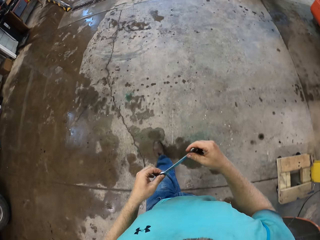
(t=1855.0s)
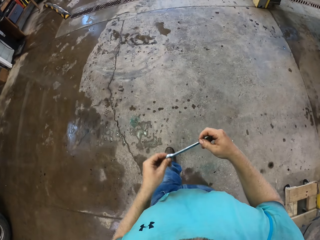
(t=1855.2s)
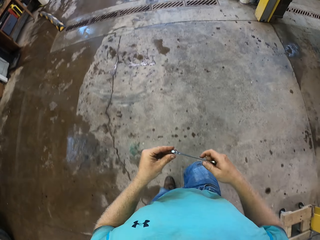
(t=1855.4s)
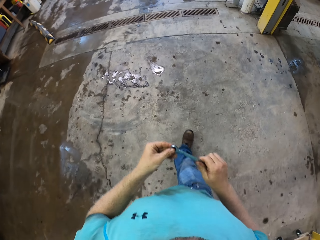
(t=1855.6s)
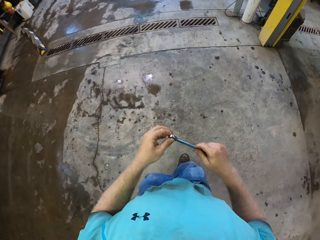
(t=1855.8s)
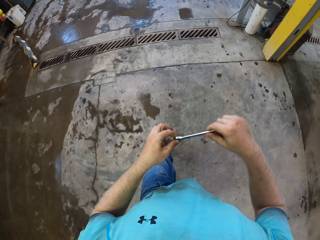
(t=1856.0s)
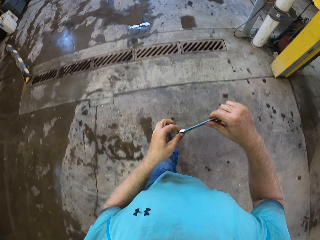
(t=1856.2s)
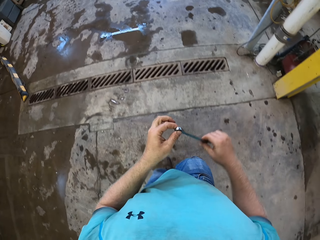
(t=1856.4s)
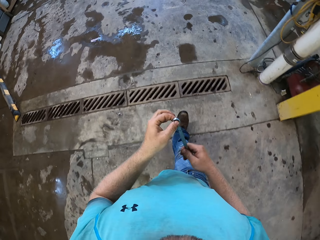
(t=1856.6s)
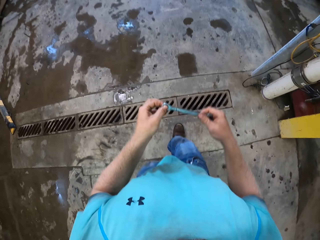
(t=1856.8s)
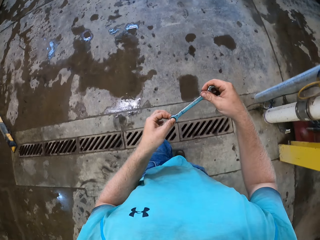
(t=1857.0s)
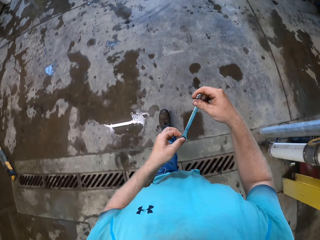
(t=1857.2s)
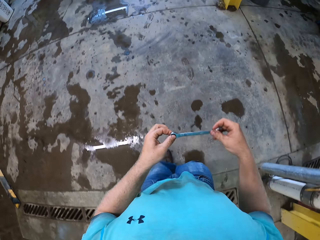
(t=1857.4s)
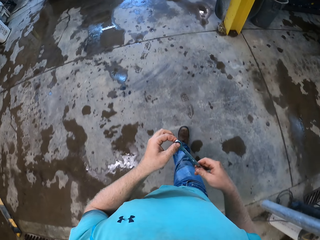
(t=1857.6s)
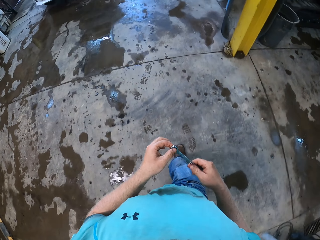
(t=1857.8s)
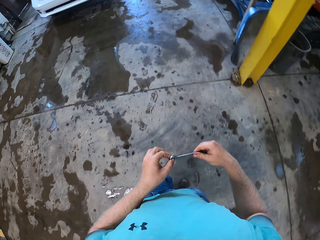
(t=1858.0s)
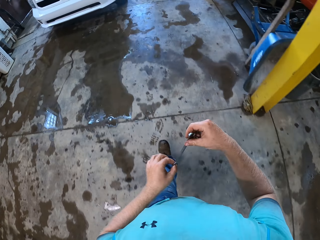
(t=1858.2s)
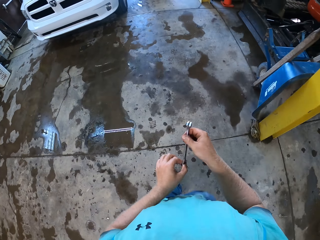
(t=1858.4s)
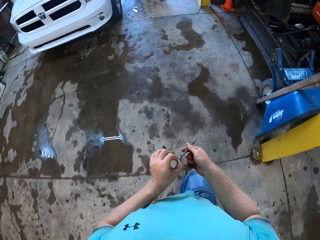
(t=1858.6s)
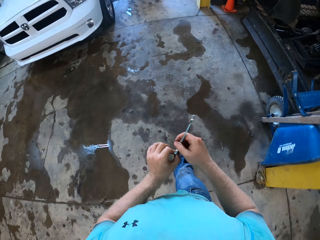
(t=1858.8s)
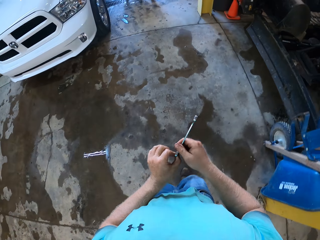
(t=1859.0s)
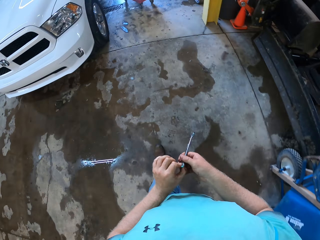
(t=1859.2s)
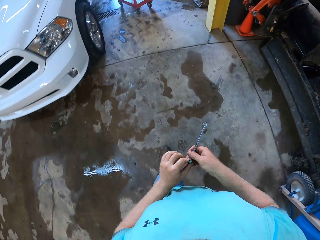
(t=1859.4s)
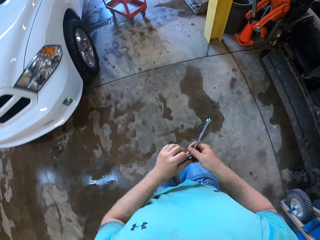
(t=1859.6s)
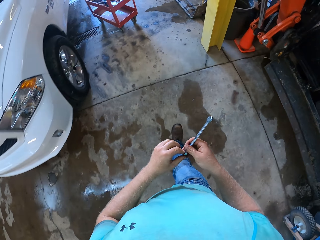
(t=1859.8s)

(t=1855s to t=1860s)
The camera wearer walks.
